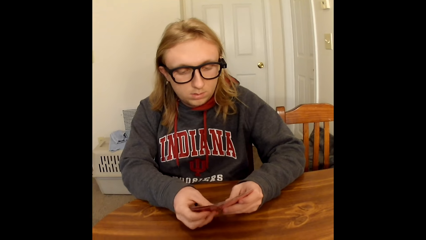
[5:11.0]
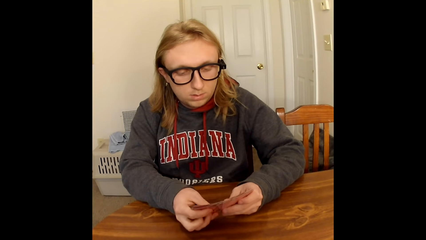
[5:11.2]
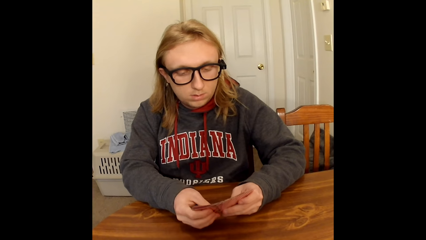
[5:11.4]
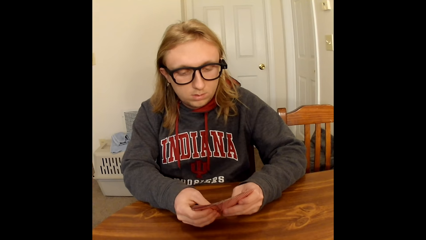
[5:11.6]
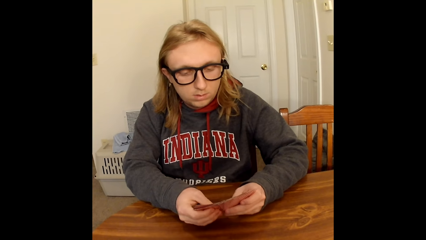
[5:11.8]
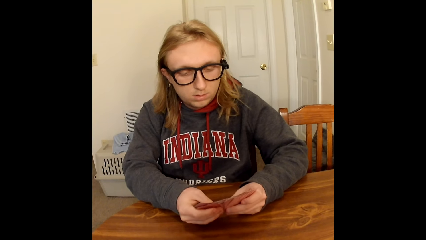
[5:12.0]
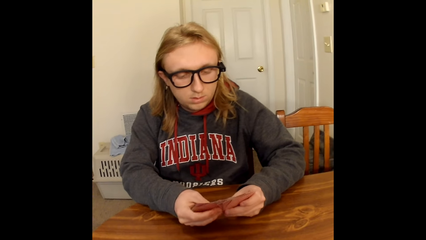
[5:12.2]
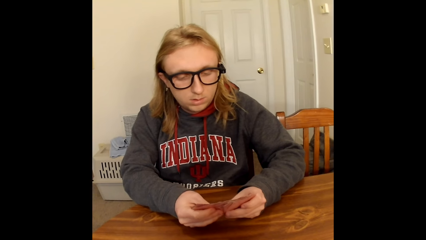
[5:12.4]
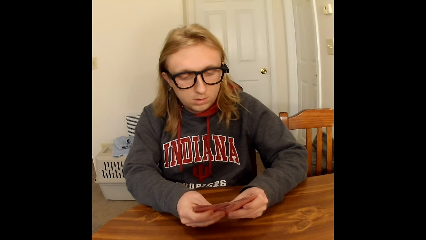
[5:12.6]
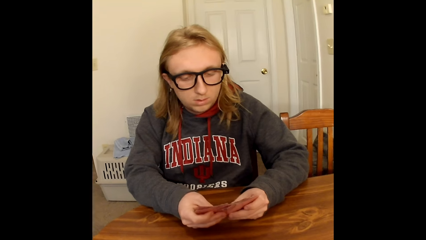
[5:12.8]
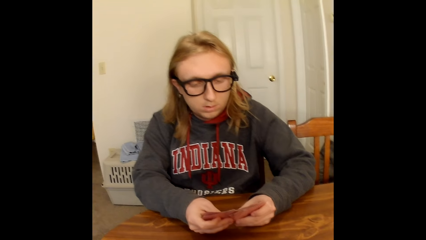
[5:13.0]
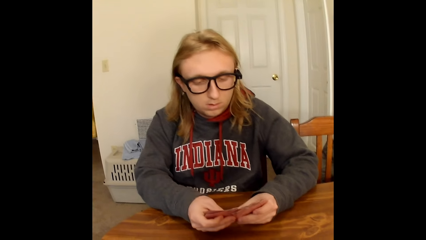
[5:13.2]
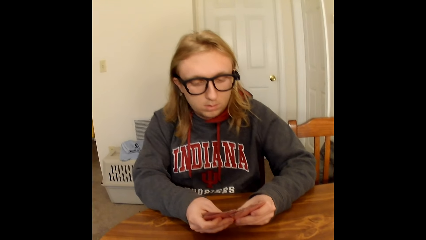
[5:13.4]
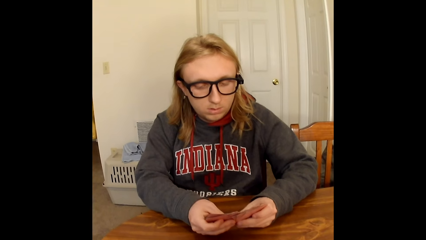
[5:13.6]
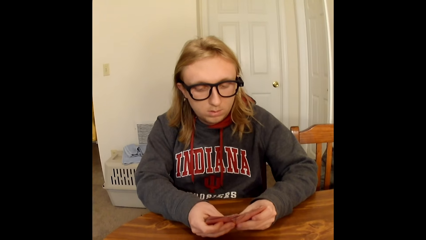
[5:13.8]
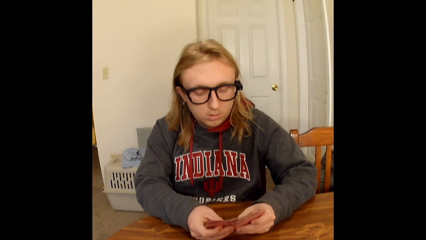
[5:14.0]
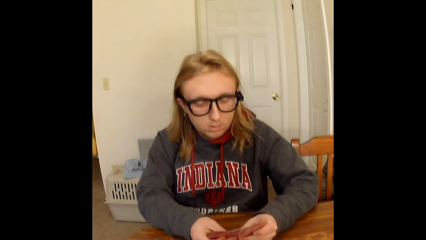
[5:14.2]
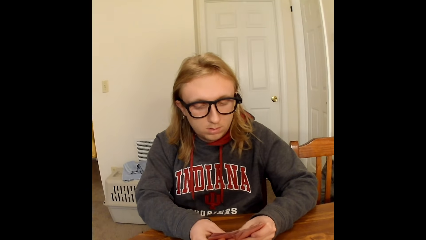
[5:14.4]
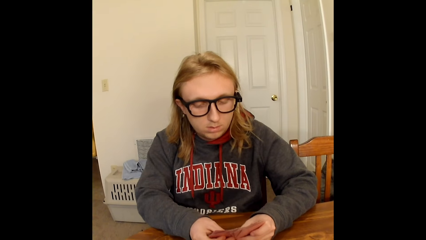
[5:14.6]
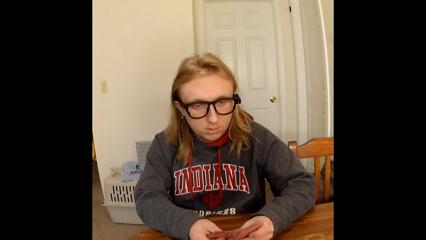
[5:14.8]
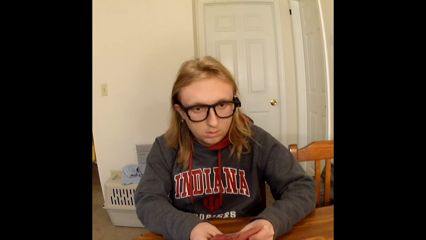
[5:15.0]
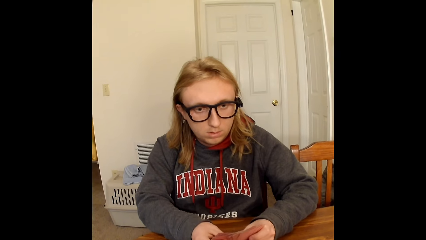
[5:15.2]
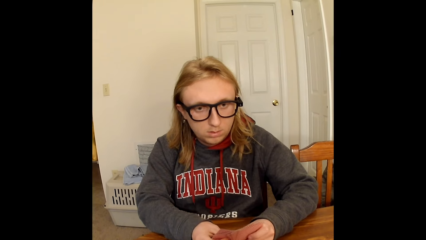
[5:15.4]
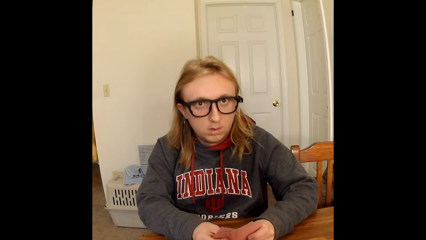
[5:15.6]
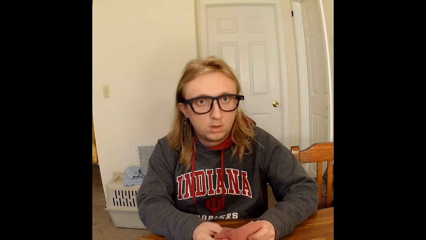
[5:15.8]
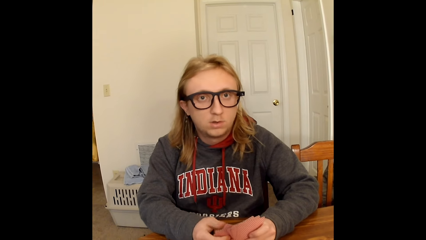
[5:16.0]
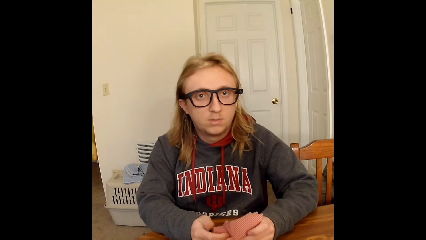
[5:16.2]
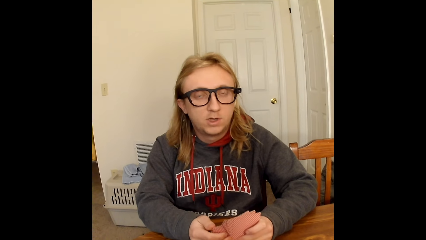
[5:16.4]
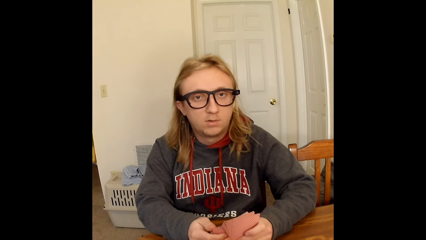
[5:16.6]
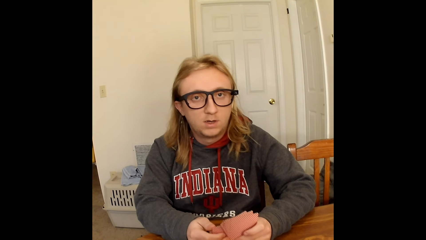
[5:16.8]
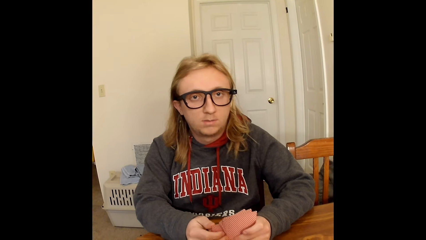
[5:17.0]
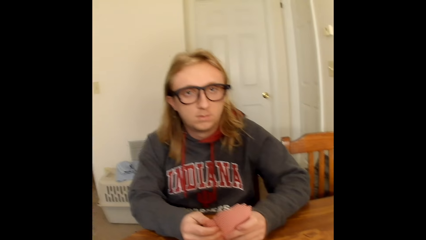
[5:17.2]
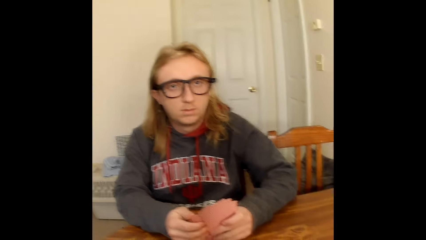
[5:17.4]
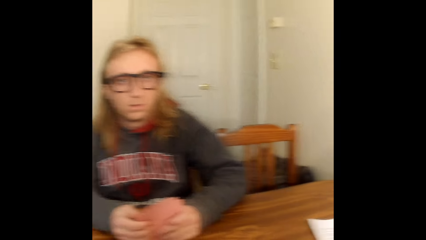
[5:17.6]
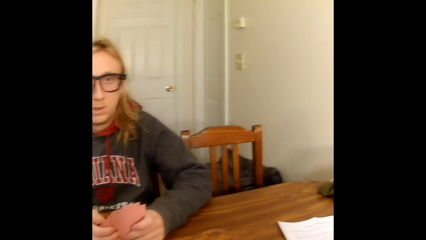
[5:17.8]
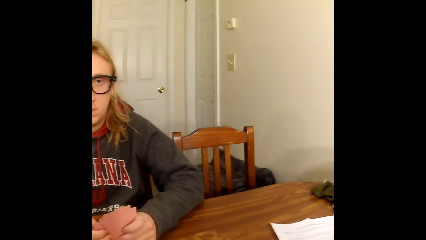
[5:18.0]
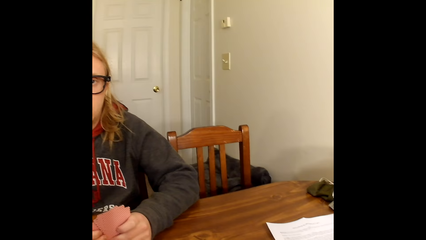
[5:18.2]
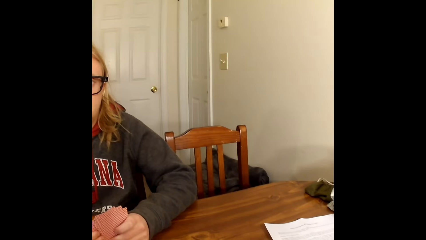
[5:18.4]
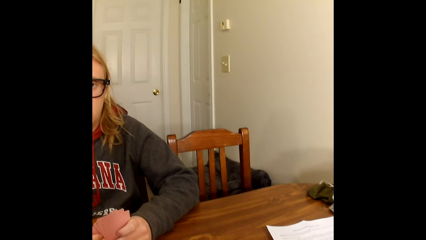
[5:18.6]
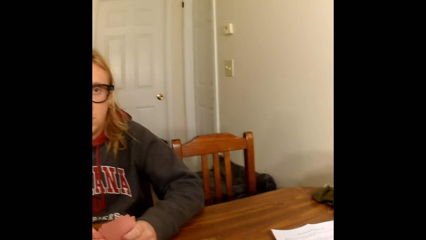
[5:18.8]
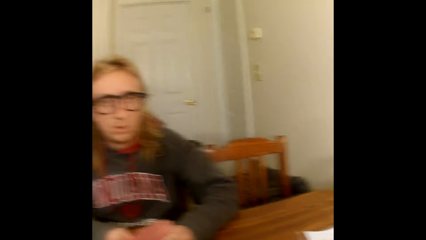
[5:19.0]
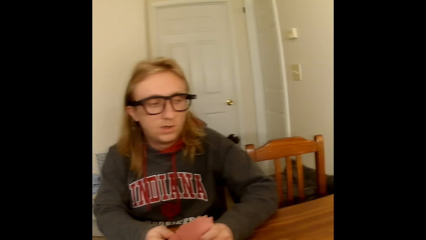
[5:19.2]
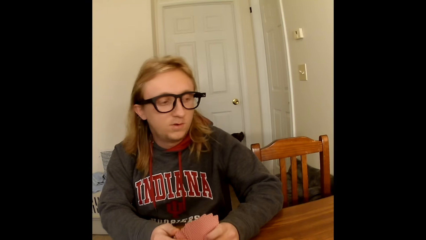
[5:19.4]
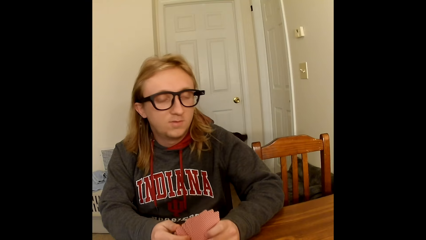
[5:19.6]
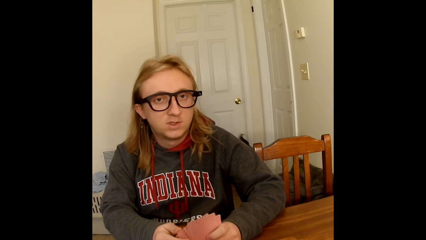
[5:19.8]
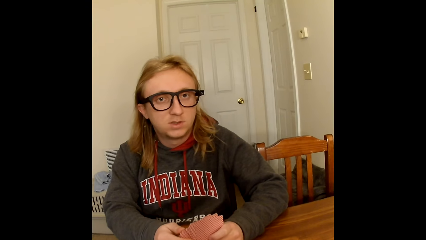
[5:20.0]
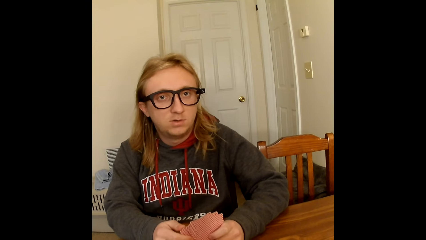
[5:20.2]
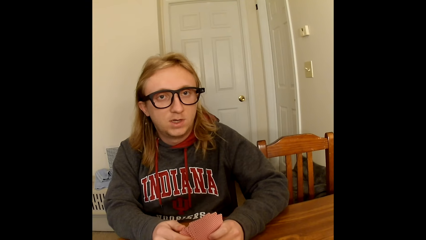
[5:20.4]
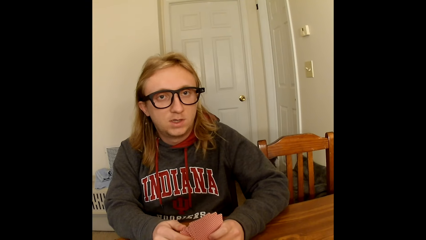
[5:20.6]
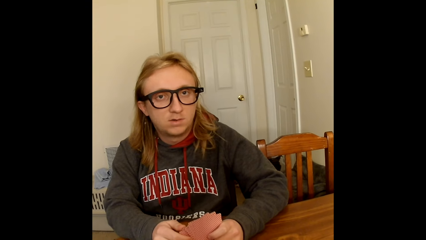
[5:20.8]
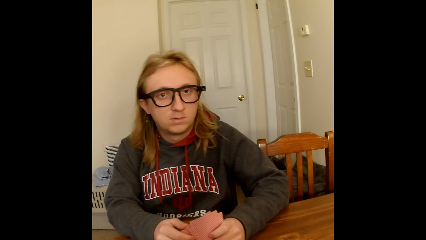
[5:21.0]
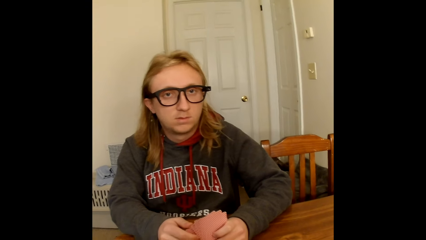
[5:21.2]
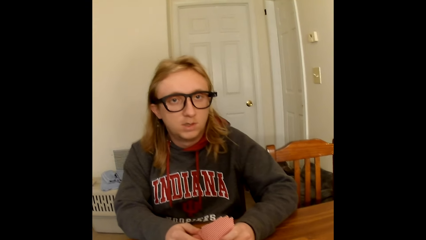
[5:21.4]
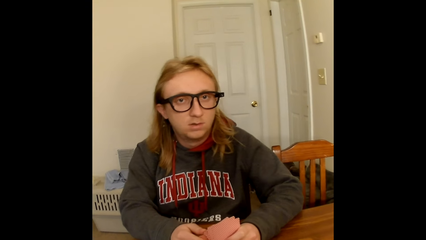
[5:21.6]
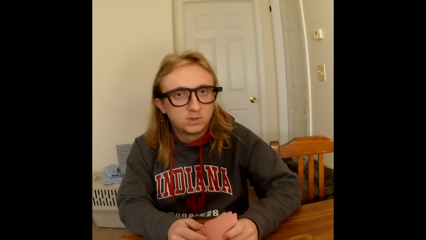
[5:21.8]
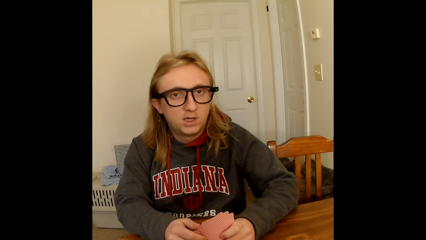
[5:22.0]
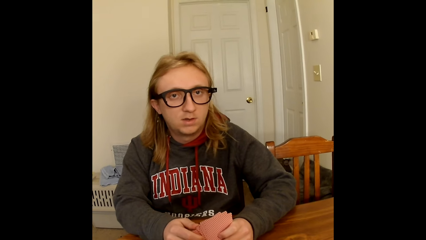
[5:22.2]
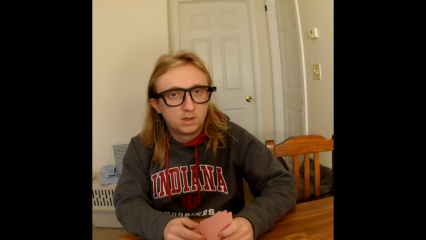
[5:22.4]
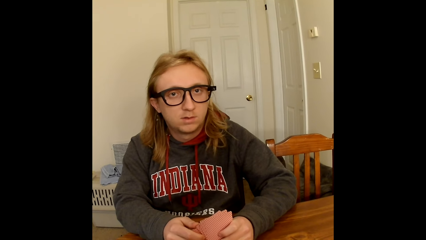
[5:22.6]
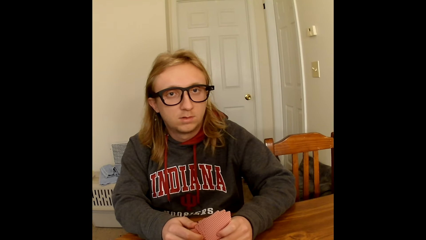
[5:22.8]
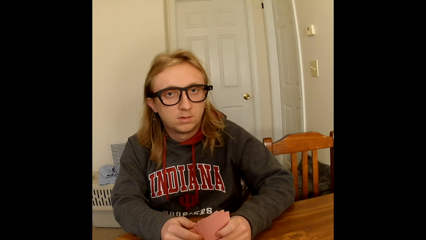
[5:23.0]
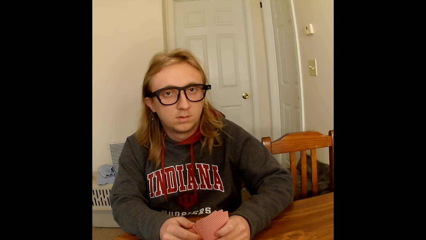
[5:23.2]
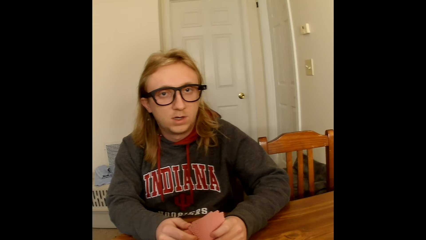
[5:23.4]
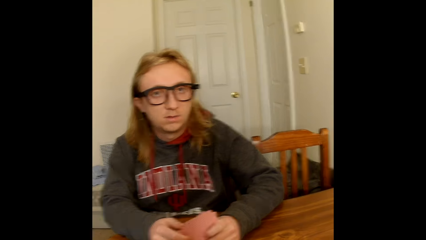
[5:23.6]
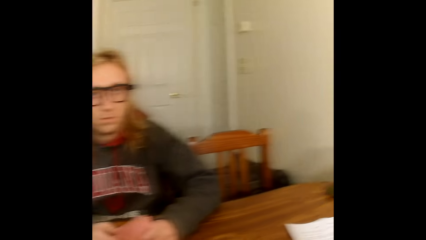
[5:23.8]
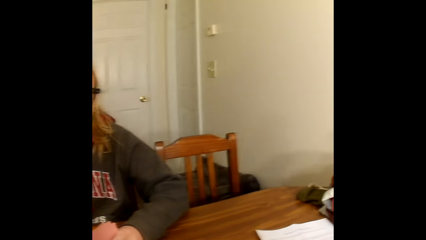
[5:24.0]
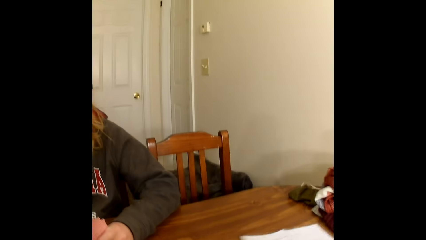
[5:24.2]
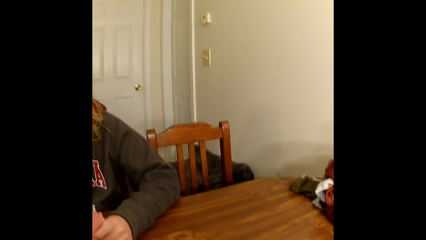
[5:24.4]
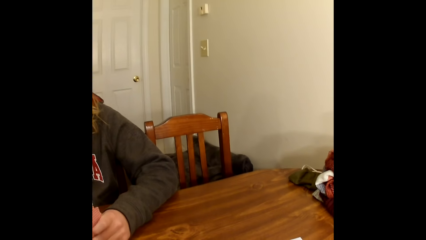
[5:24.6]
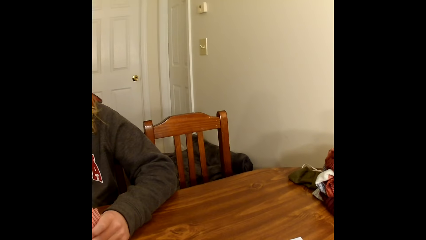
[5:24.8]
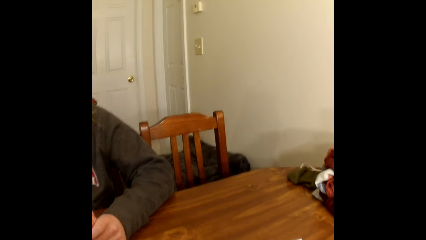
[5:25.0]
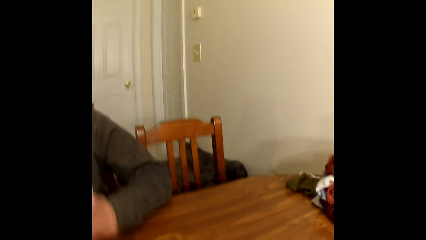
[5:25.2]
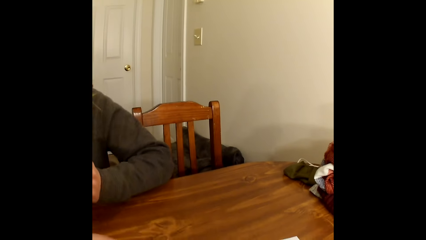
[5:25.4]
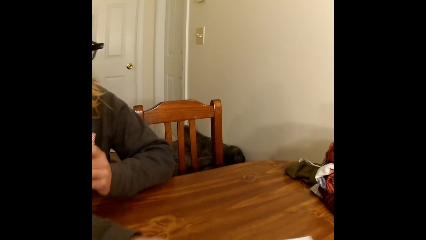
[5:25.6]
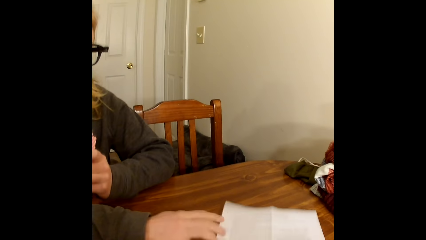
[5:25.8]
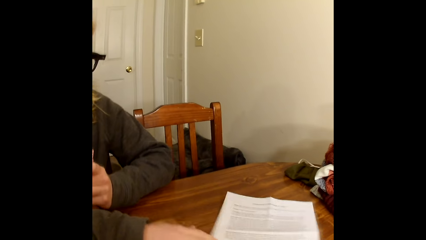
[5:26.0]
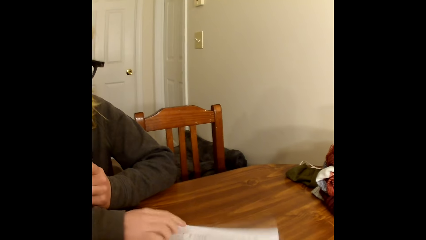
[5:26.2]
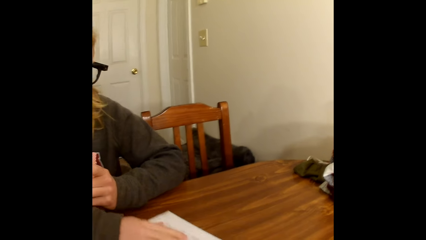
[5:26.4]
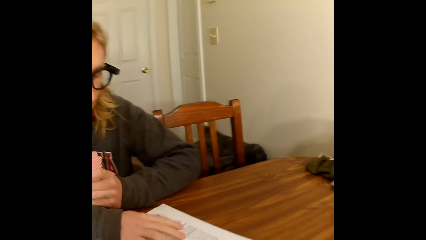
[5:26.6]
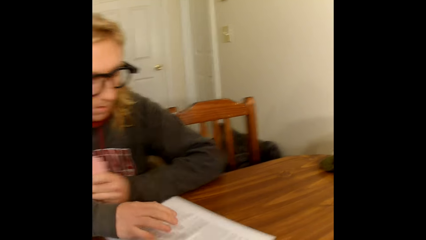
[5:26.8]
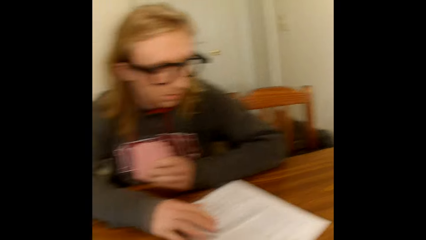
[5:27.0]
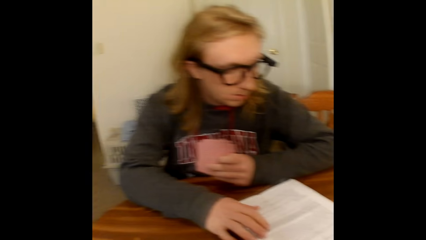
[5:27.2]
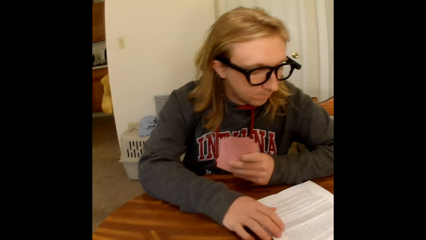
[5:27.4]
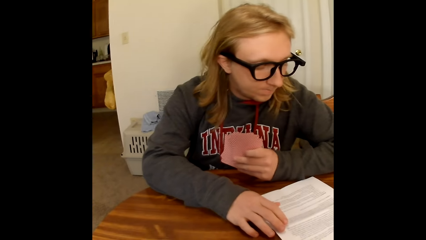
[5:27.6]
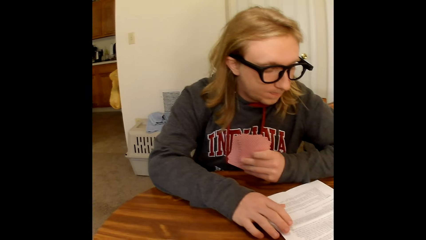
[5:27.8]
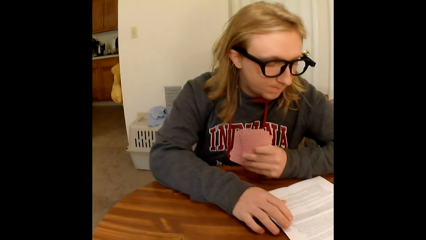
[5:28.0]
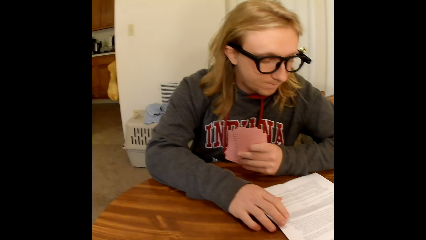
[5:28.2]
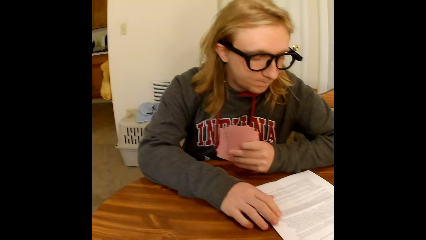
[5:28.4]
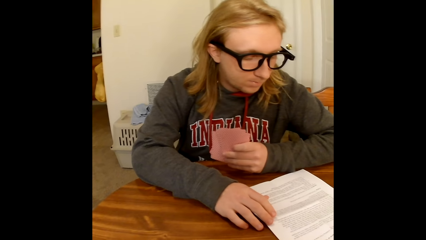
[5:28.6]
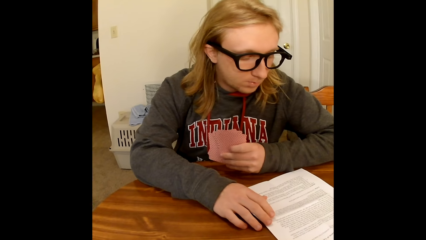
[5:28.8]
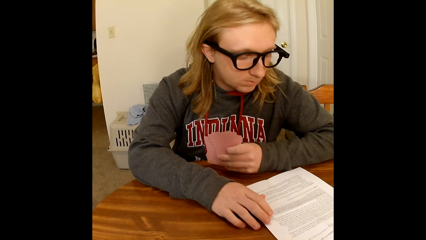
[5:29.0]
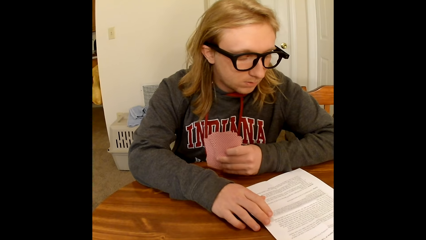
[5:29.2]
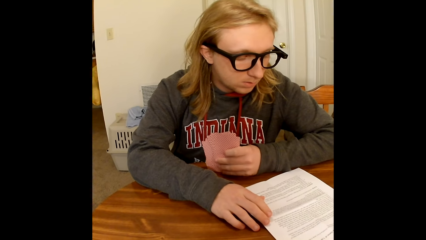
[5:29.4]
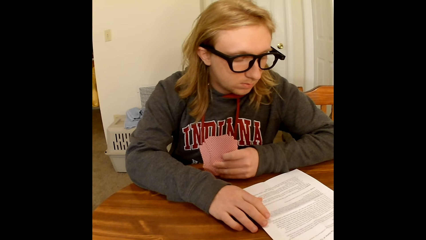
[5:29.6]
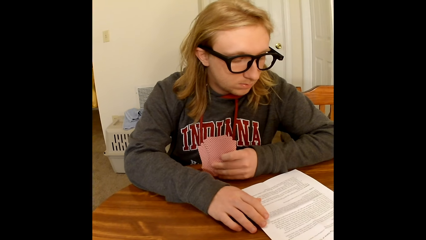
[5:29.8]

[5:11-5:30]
A man interacts with the camera wearer. The man drags a paper on the table closer to him with his right hand. The man reads the paper.
